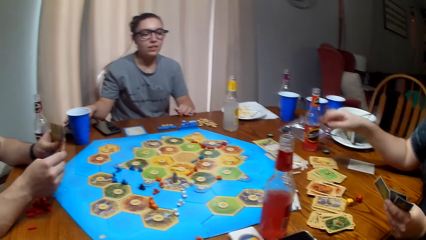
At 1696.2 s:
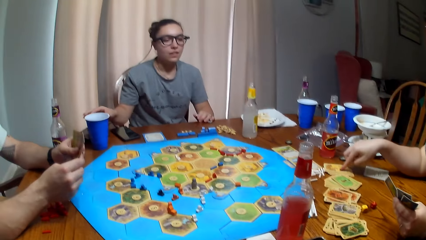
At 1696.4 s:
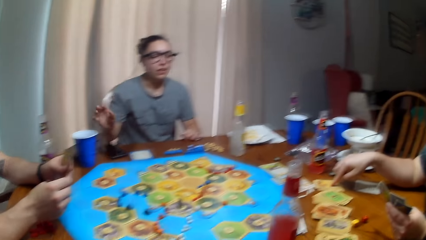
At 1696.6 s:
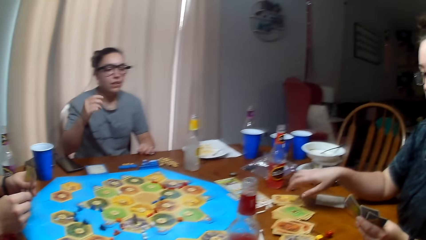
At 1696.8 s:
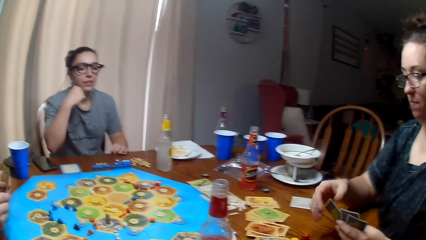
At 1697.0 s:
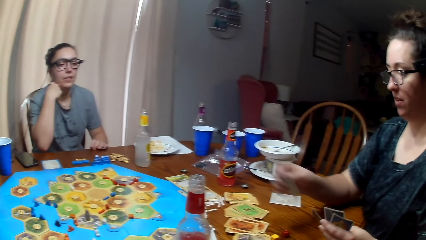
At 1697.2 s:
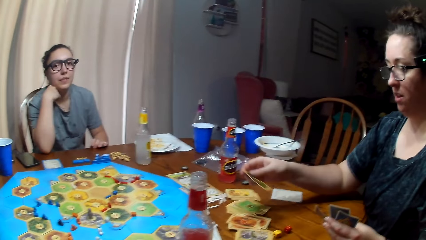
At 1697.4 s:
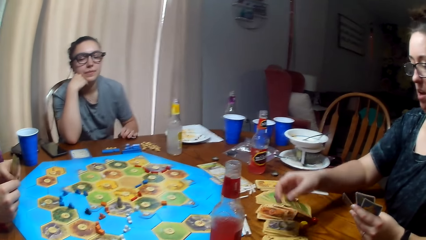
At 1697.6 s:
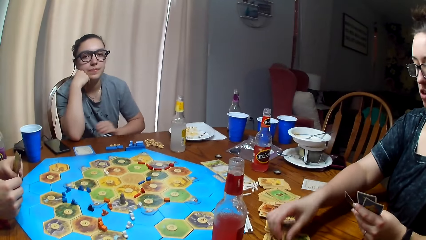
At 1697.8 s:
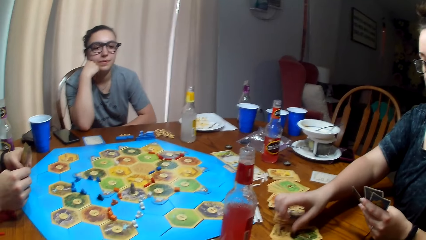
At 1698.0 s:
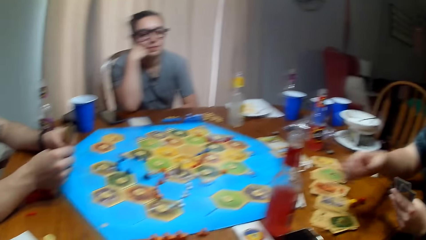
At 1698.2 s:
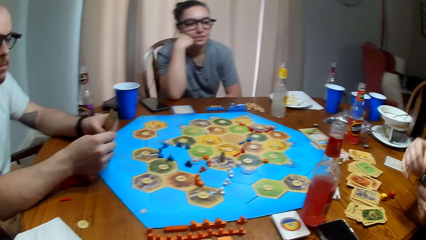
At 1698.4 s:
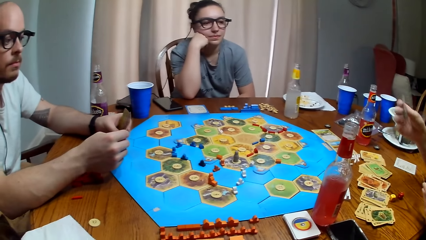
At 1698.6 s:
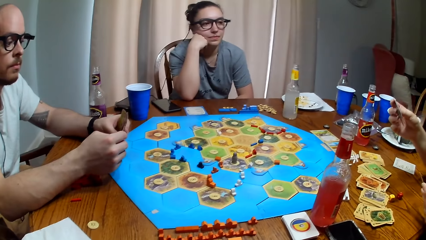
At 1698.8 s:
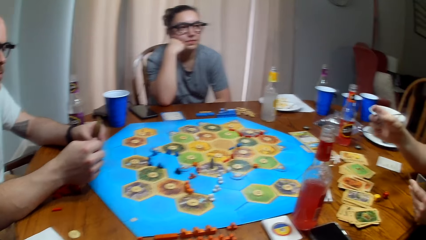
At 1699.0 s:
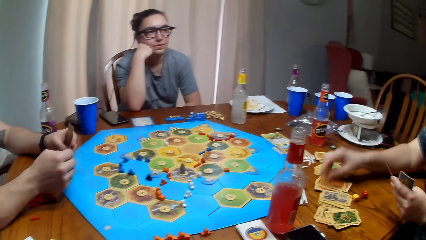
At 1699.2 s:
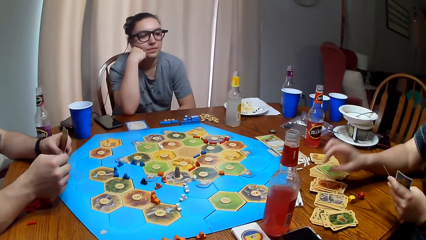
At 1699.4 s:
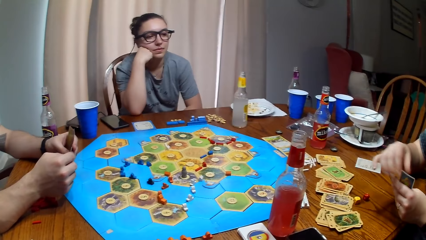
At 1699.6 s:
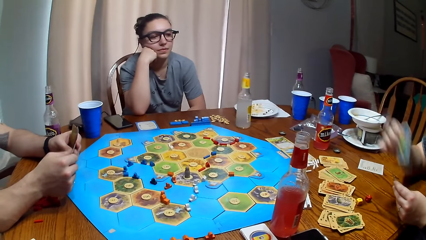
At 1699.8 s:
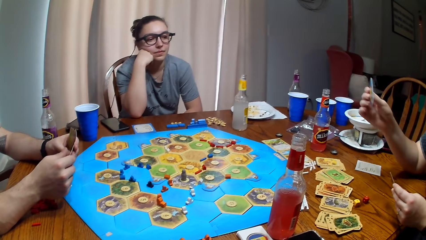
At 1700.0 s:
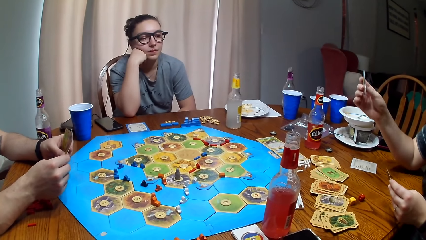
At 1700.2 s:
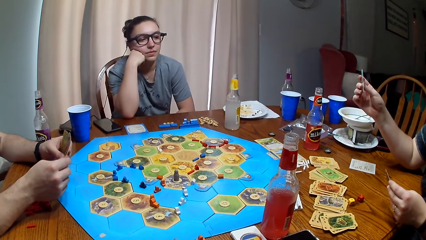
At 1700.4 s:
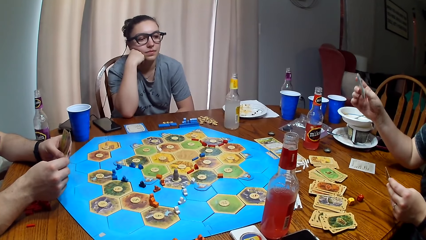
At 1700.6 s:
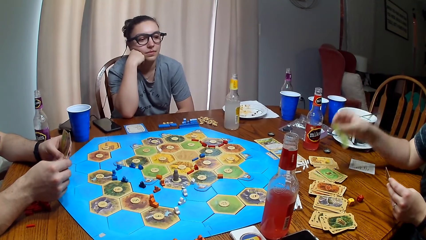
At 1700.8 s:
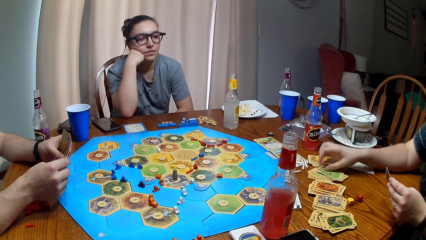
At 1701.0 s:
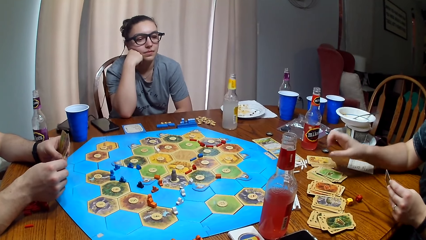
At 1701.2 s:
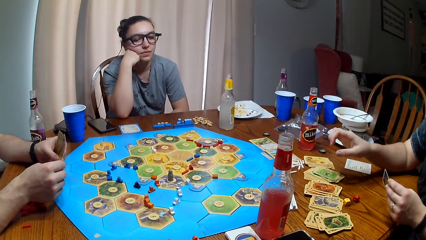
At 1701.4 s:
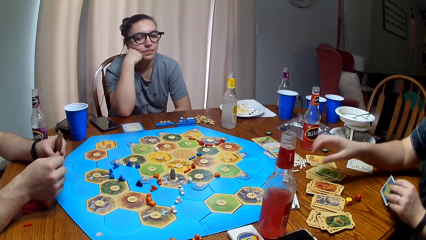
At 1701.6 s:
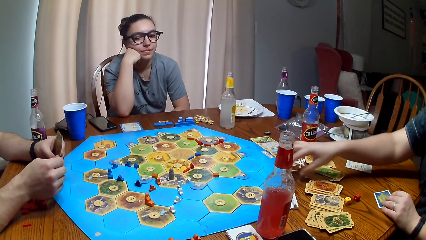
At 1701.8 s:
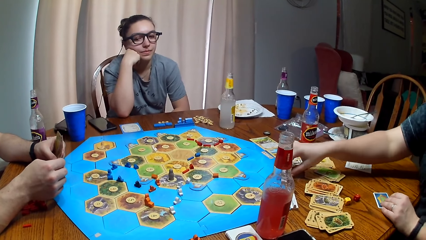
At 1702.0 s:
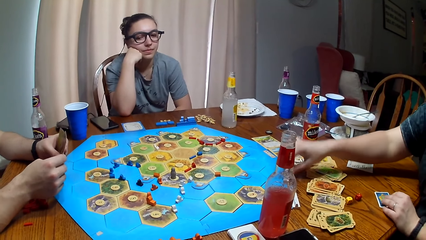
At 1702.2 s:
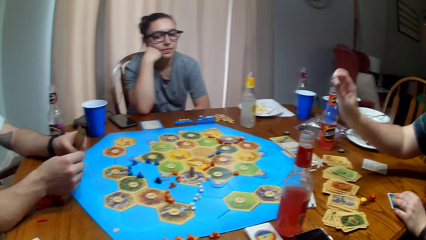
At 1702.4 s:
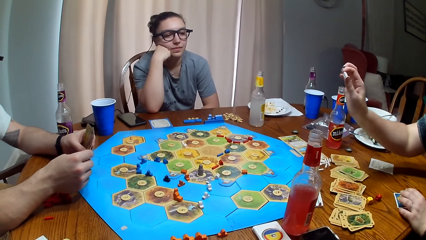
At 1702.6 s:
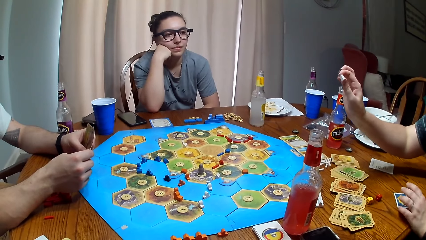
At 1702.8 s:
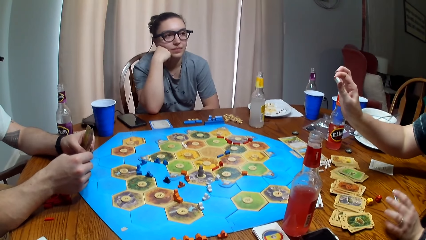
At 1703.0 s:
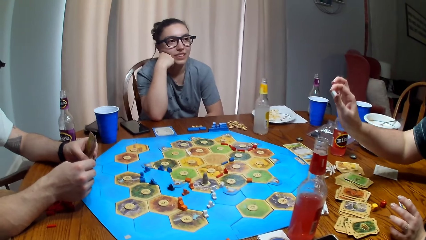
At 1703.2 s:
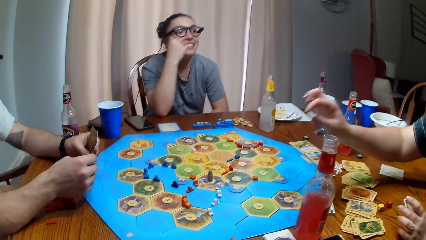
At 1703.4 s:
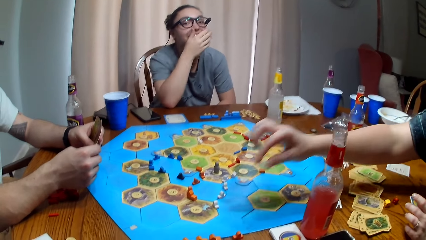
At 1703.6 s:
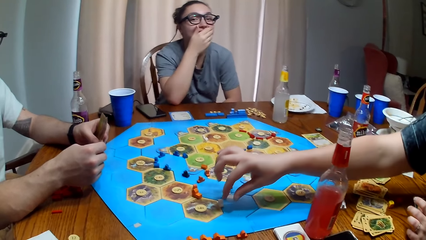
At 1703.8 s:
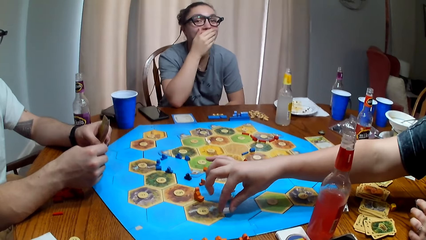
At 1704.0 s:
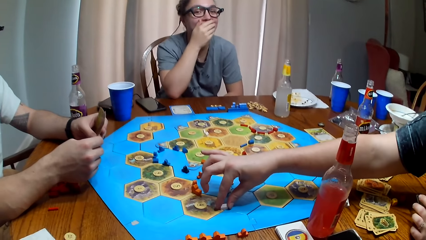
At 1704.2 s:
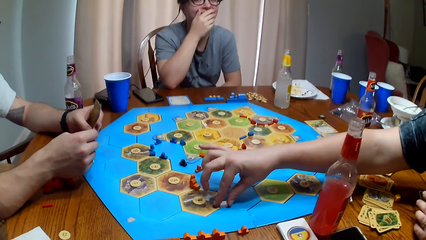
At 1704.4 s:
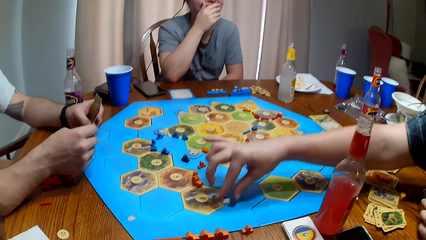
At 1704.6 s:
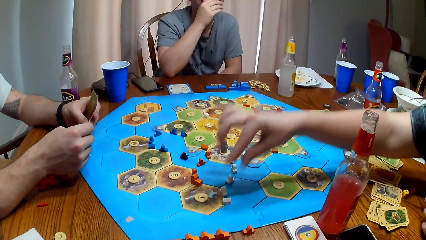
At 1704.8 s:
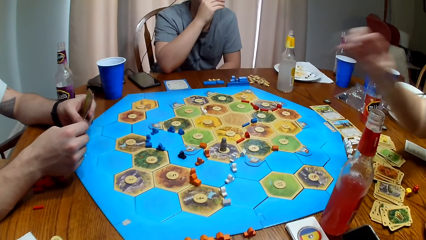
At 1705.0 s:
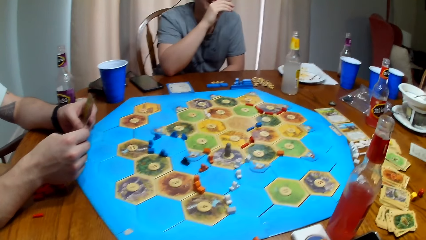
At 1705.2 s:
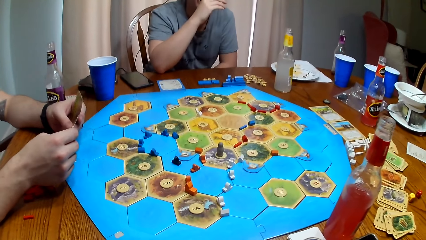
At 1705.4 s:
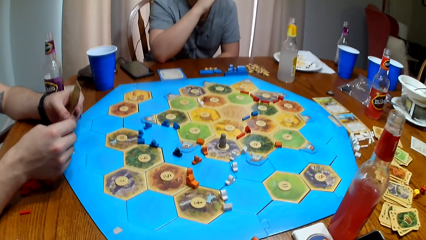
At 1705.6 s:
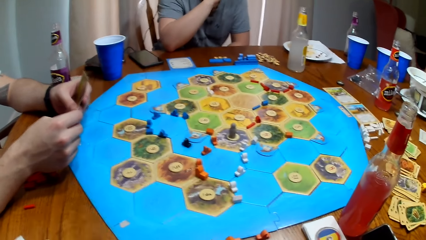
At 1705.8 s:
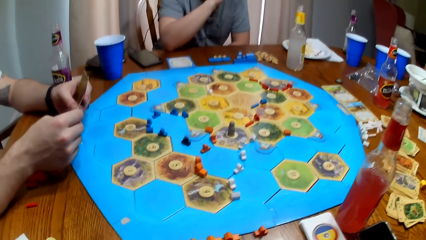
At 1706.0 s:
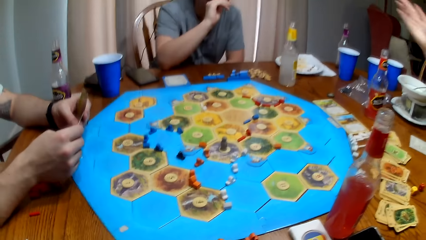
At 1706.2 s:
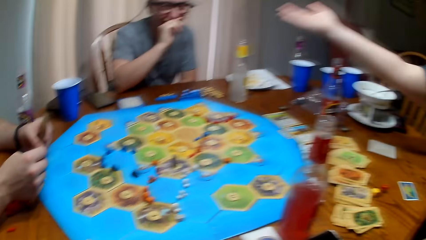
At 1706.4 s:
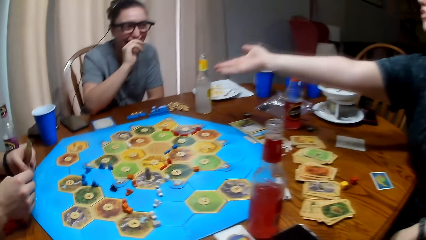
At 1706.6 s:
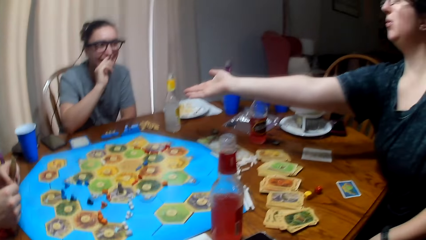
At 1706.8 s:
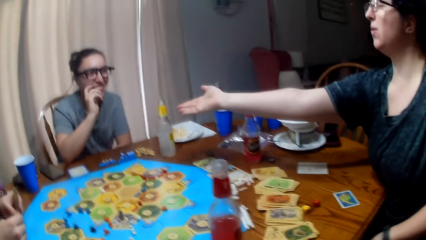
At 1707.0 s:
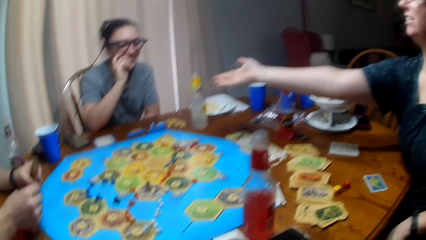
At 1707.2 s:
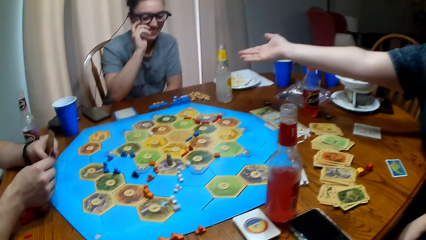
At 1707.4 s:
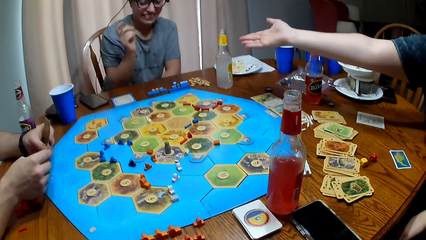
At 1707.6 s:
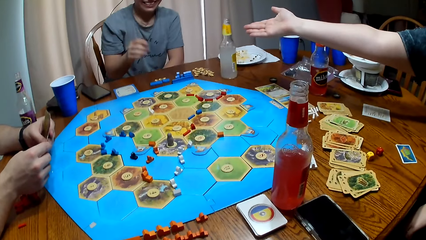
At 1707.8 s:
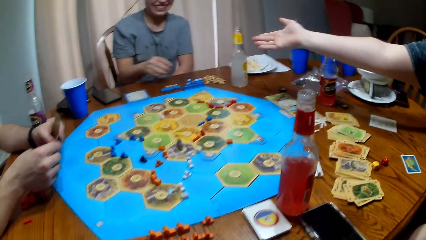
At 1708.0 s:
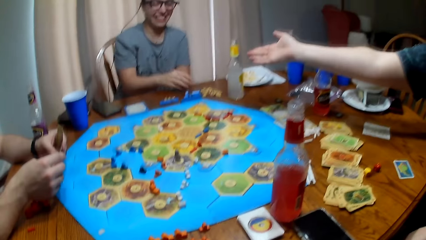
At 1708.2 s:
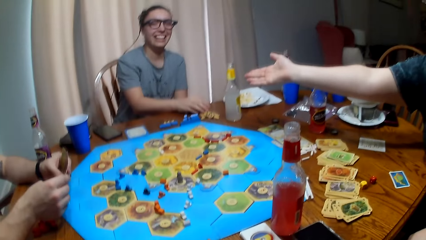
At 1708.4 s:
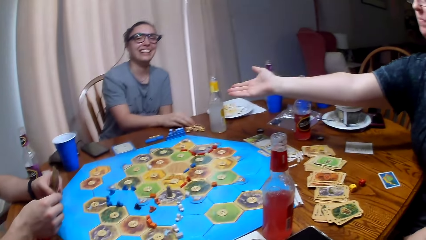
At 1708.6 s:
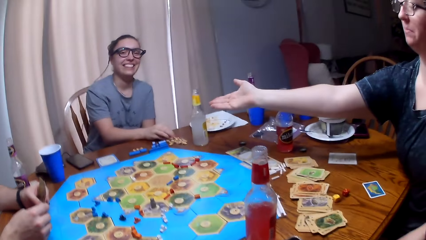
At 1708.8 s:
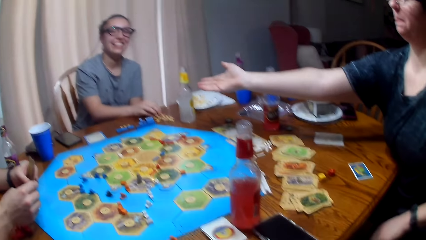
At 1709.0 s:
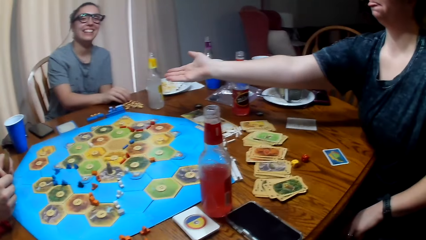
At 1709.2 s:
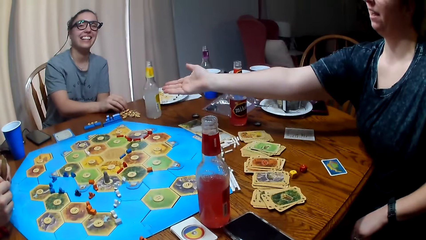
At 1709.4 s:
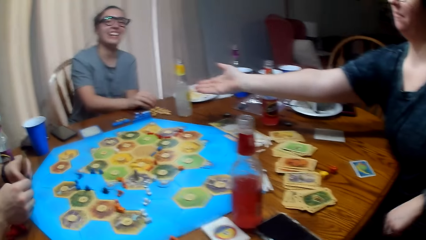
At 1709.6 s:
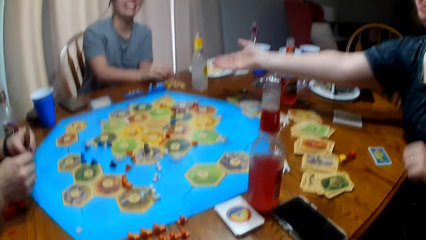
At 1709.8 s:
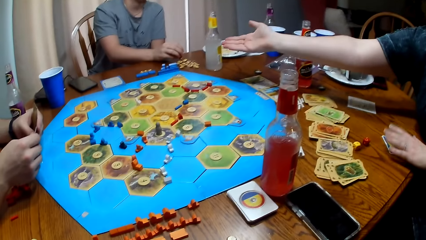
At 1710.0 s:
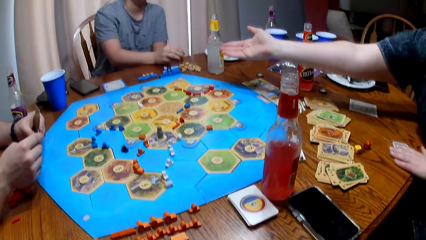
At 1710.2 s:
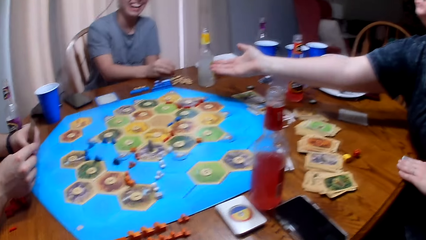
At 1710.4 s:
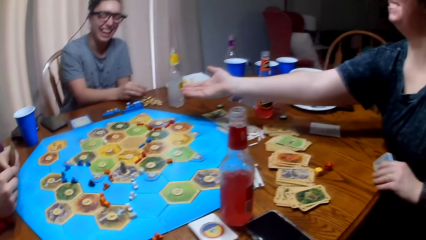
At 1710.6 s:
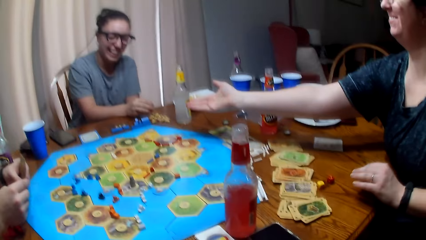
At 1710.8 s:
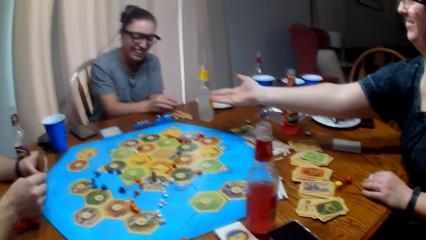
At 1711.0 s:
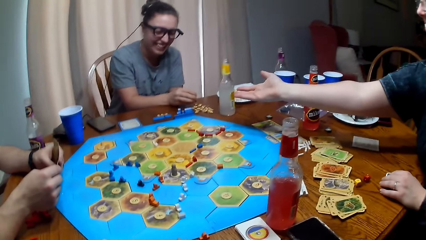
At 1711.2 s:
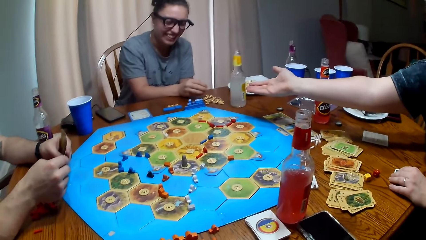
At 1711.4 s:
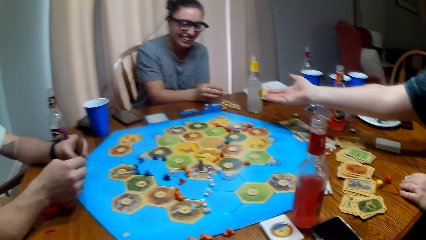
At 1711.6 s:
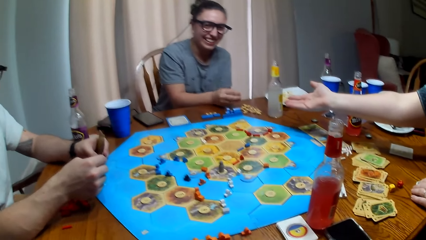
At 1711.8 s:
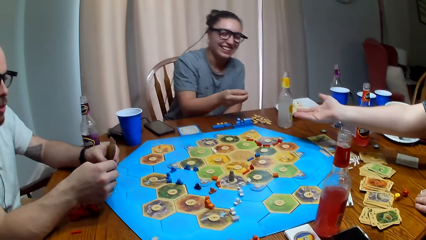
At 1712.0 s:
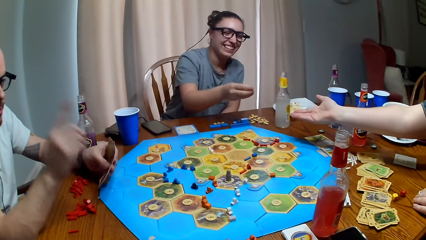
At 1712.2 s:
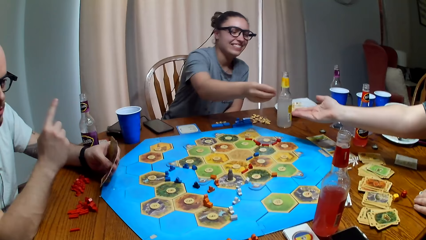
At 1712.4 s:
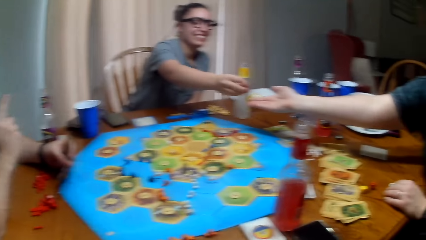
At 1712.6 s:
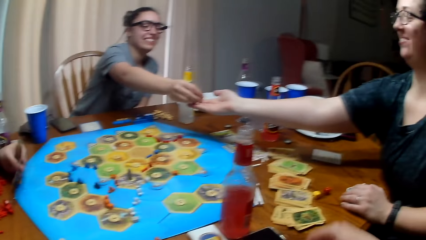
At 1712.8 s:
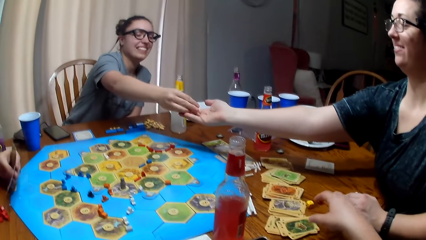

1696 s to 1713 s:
A woman drops a phone. She holds the head. Another woman puts the cards down. She picks up a pawn or token. She puts the token on the board. She stretches the hand. The first woman picks up something. She gives the other woman an object.
